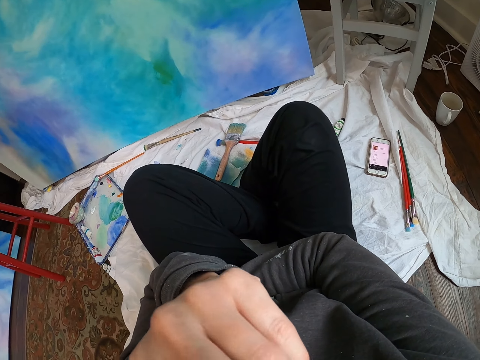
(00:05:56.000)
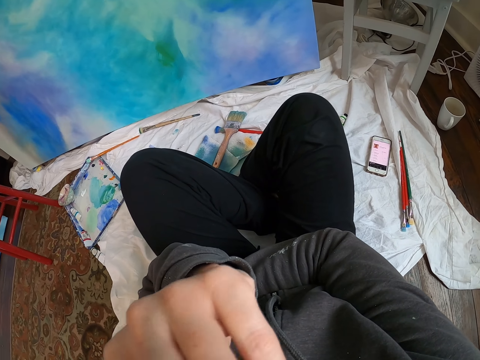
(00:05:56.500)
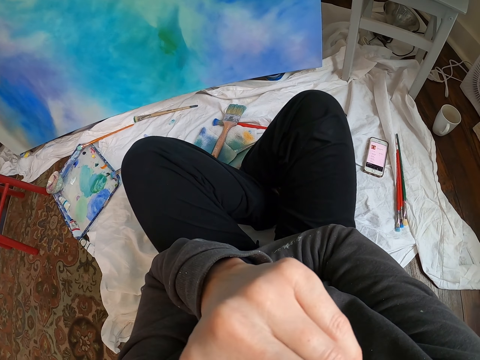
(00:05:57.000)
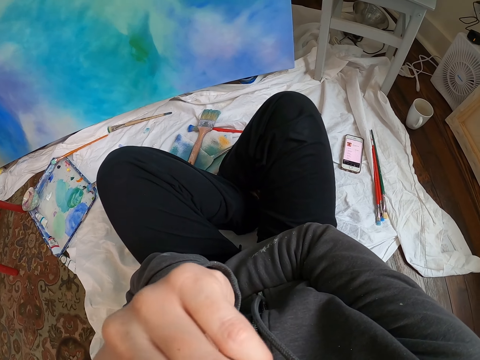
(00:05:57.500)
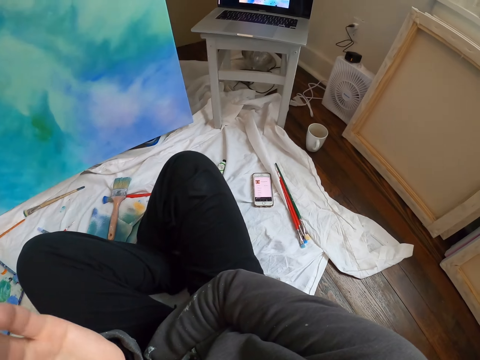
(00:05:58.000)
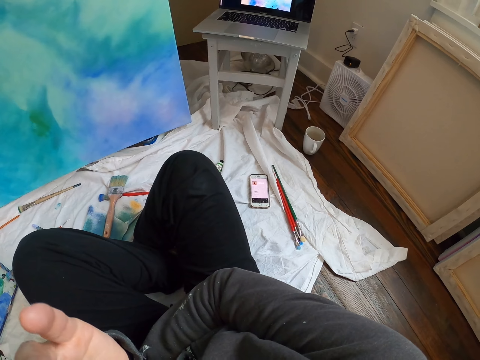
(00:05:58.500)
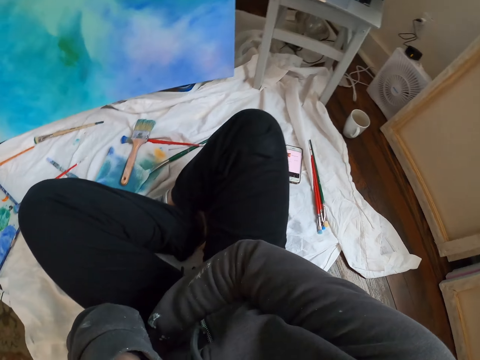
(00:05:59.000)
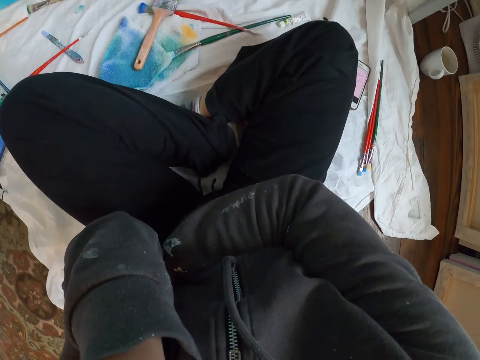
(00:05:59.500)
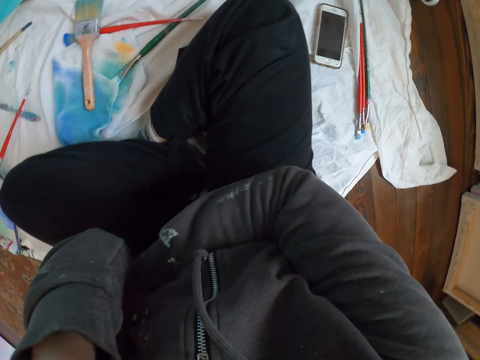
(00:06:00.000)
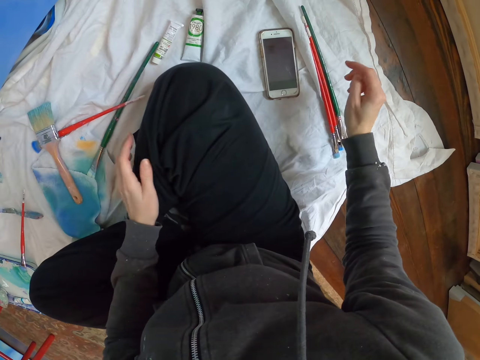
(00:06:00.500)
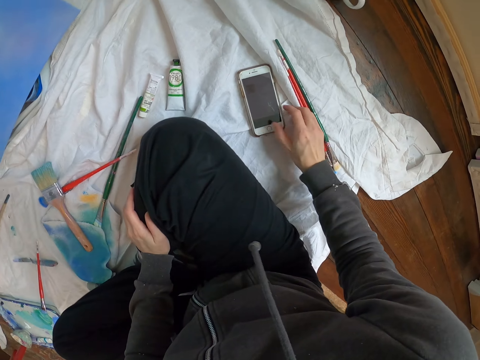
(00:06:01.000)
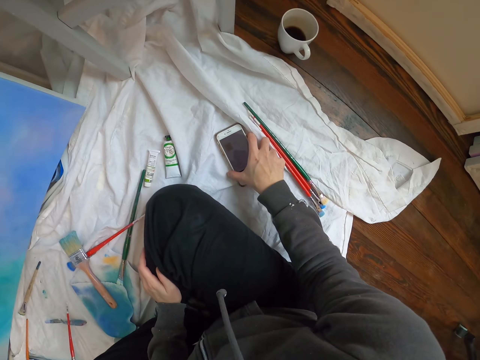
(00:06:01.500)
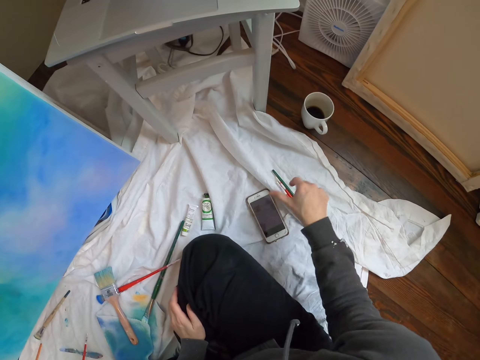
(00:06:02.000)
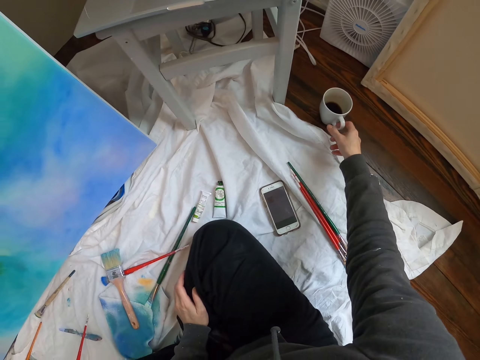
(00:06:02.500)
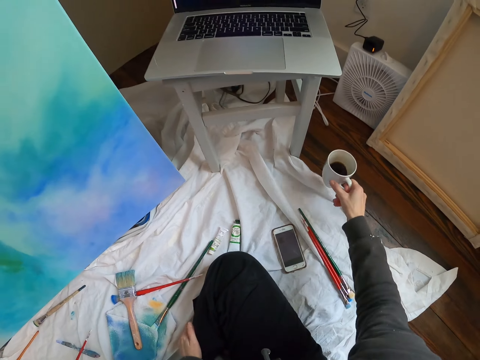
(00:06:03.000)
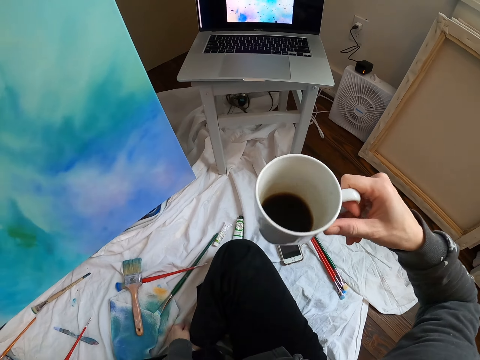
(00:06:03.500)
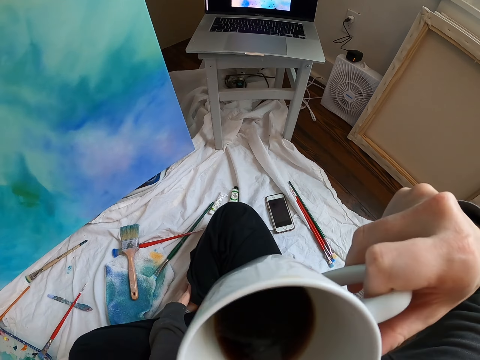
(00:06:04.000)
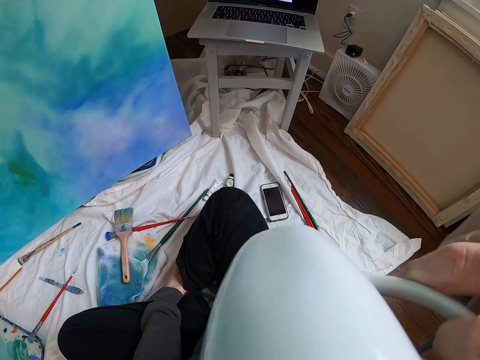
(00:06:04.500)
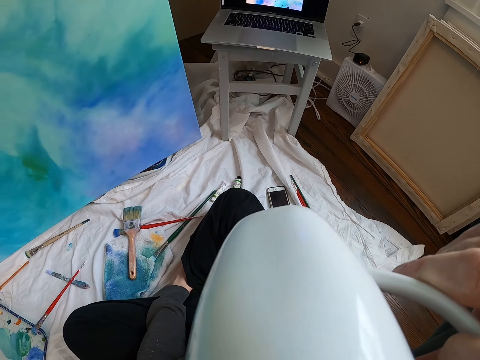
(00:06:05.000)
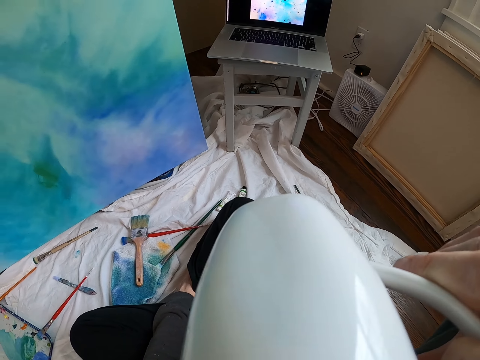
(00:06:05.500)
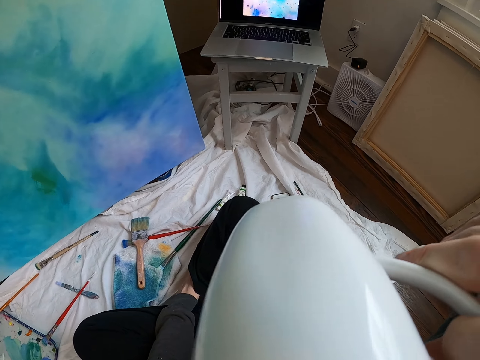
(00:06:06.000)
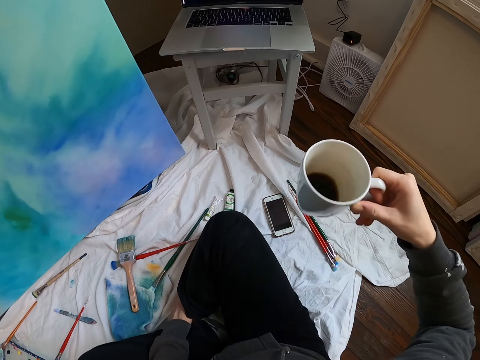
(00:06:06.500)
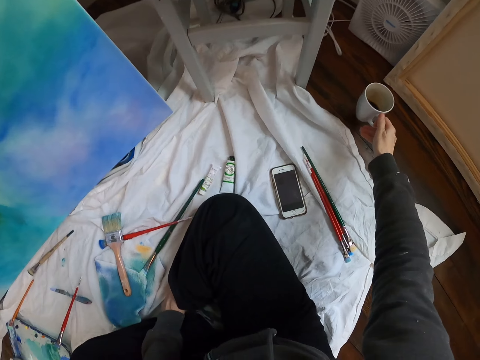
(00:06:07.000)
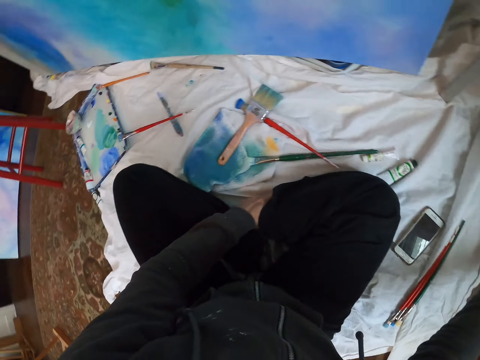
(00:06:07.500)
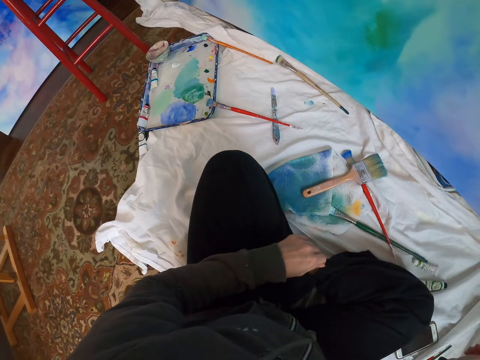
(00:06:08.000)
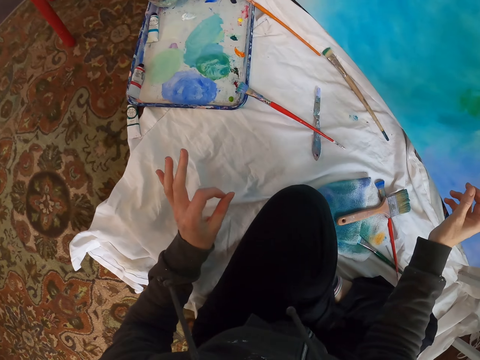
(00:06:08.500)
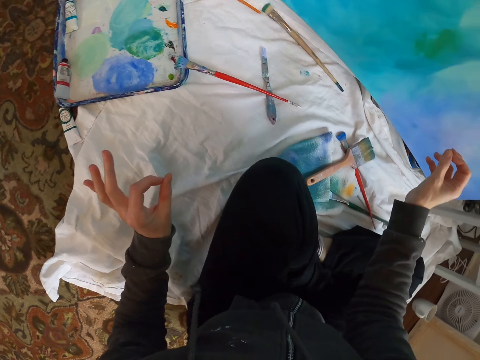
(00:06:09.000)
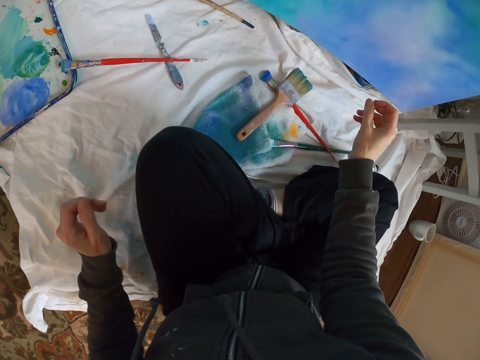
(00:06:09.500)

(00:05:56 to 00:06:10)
The camera wearer moves both hands. They hold the phone. They lift the right hand. They pick up the cup of coffee. They lift the cup. They drink the coffee. They move the cup. They put the coffee cup down. They look around.

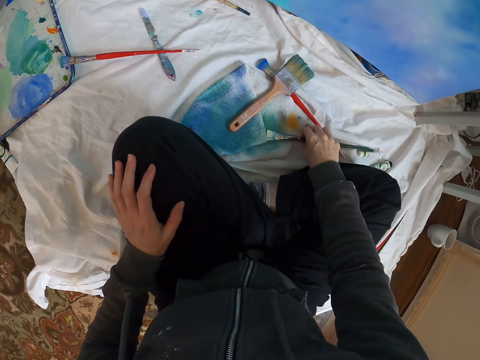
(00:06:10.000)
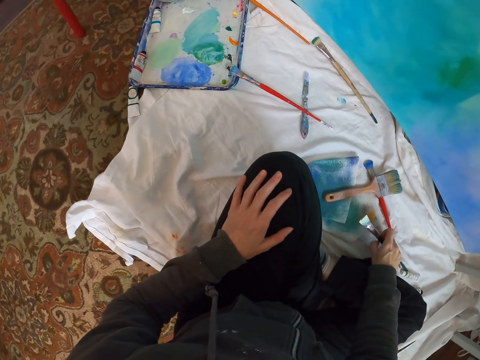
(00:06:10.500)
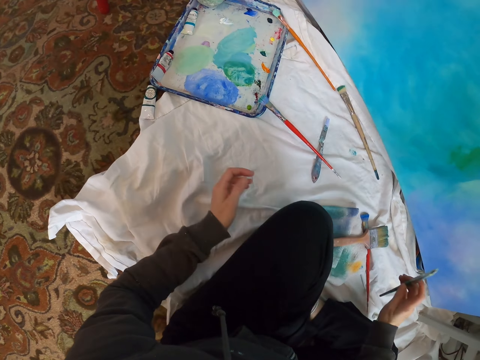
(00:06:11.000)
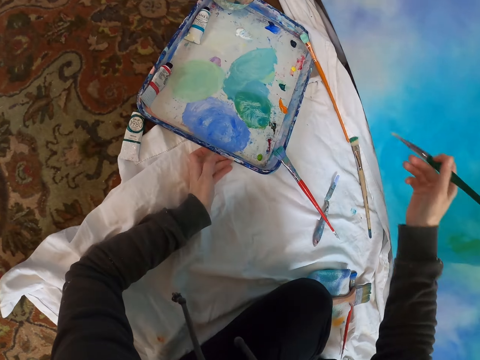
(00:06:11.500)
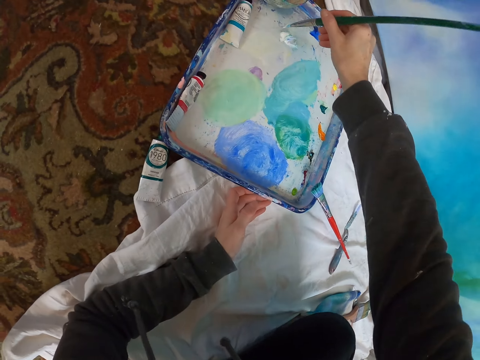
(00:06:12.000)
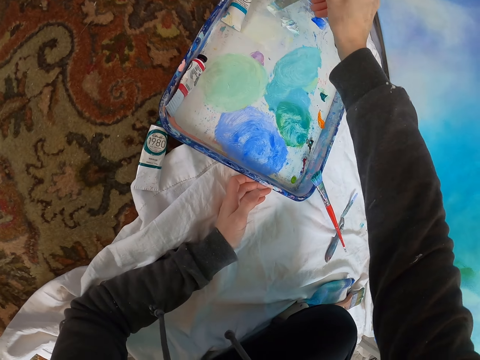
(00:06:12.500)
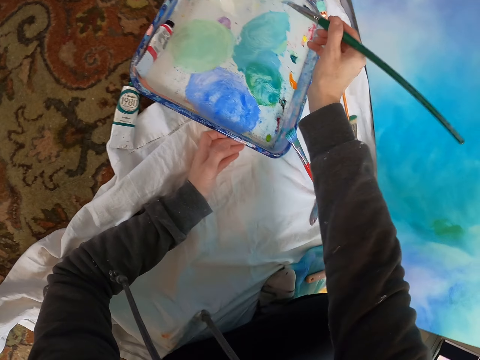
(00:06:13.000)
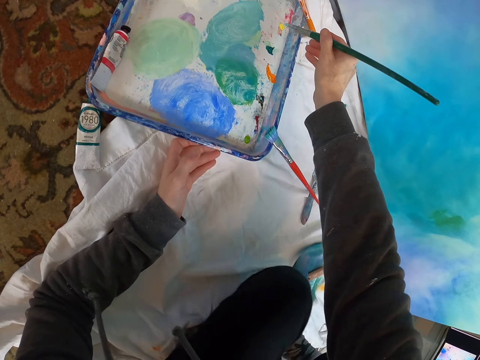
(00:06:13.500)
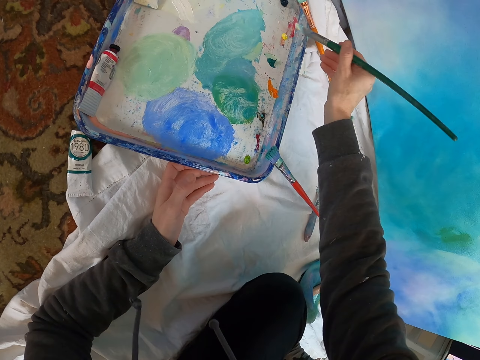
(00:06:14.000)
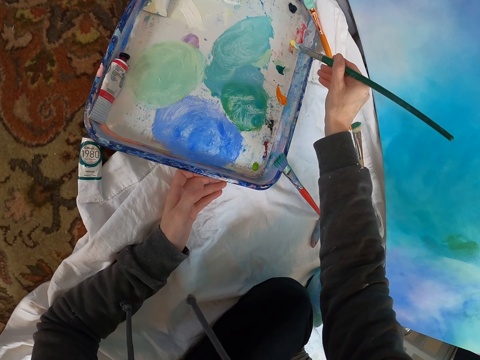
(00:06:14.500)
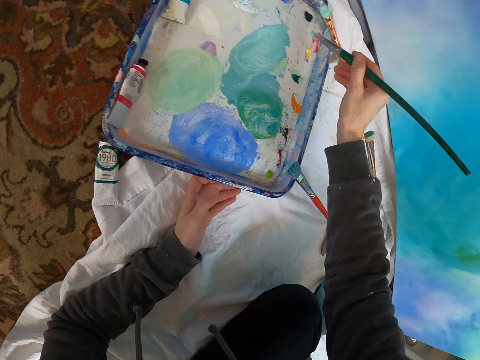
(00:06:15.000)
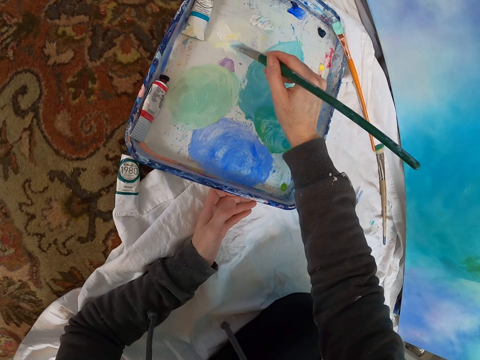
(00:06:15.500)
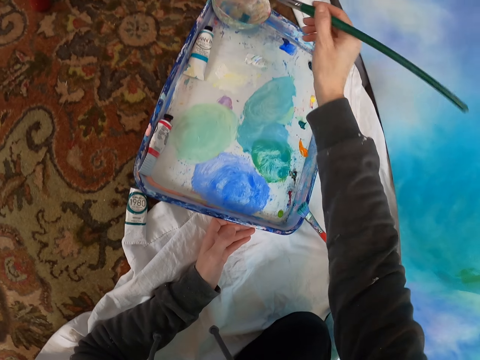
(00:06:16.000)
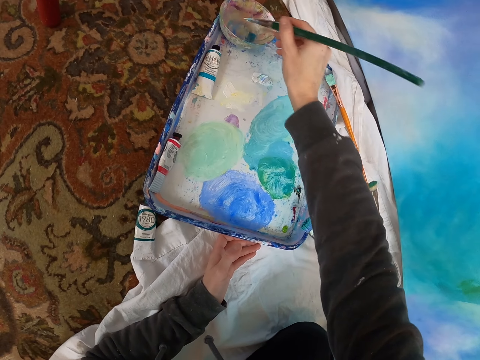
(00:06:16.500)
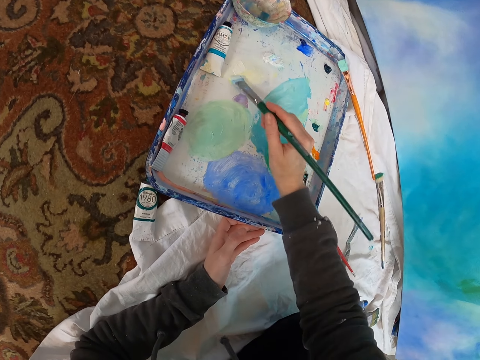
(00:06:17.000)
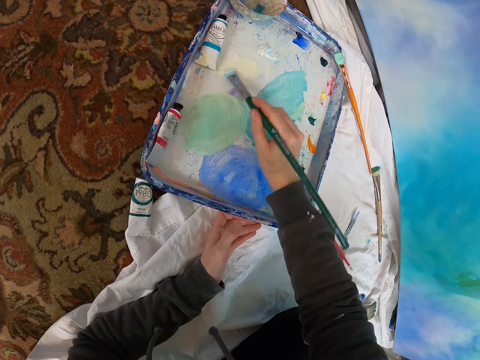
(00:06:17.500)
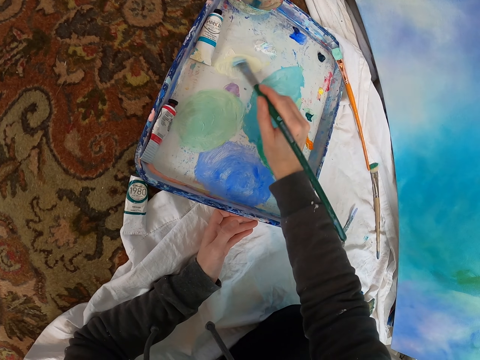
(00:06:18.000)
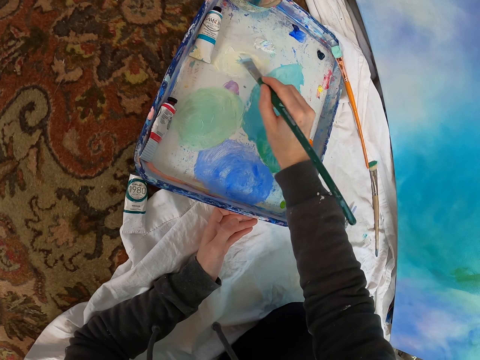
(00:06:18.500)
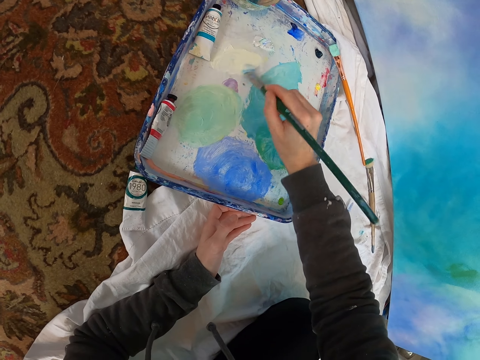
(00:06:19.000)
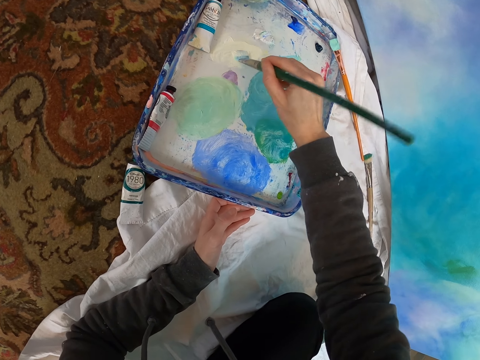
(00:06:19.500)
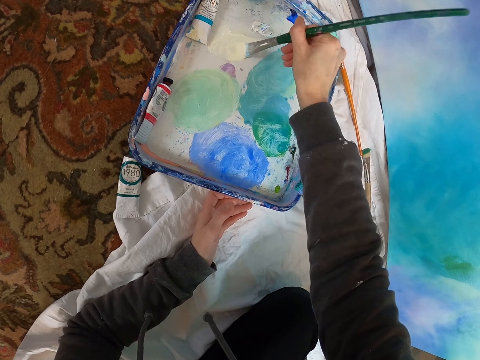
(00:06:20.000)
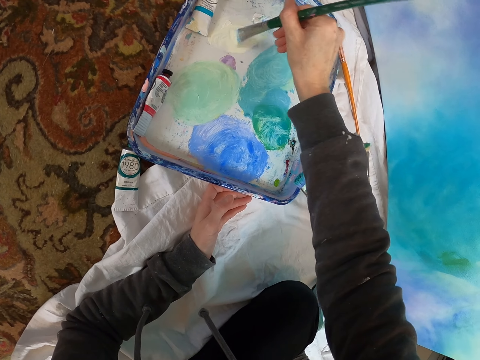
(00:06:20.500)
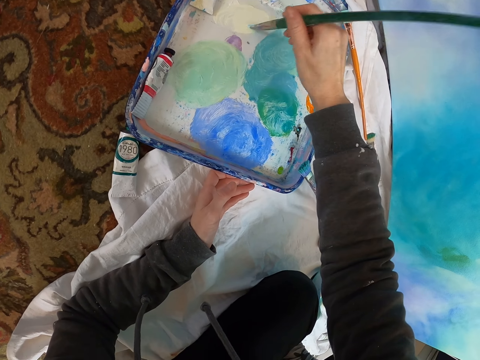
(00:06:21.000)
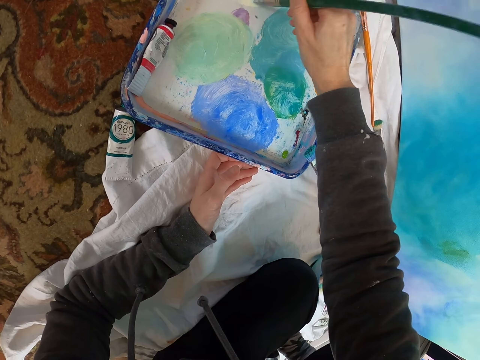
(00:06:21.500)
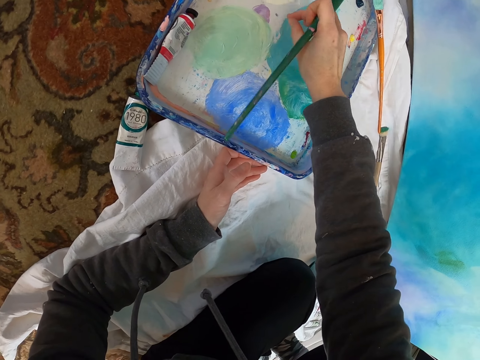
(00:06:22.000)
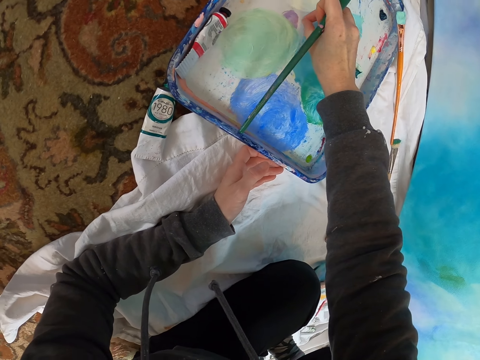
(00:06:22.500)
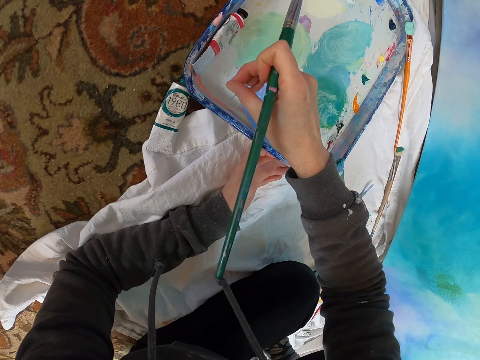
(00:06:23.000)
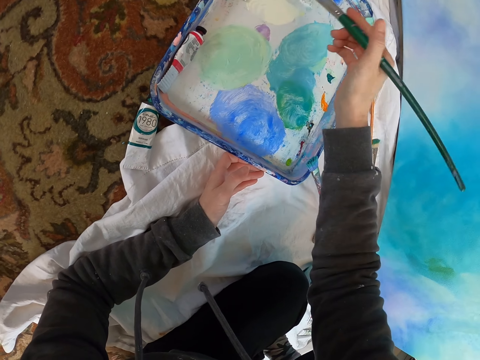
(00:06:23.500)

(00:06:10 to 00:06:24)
The camera wearer picks up the pen brush or dry brush. They lift the pen brush. They mix colors with the dry brush. They rub the pen brush on the paint. They touch the paint. They lift the pen brush.
